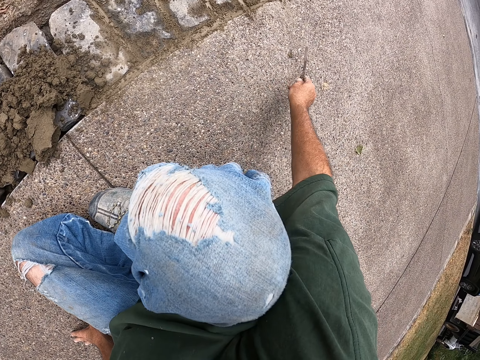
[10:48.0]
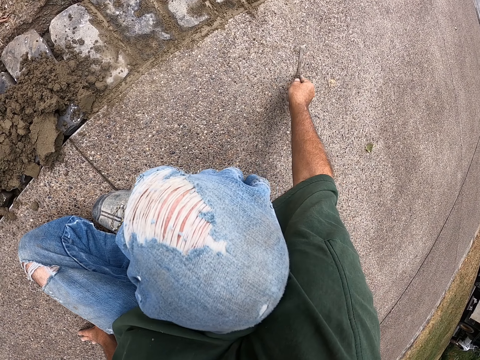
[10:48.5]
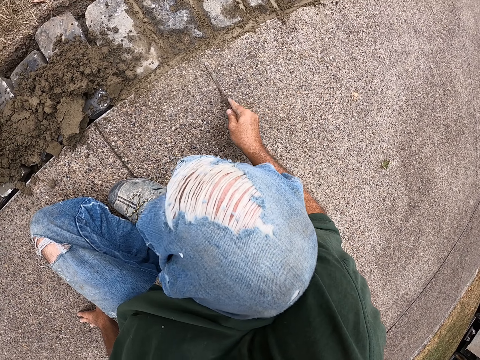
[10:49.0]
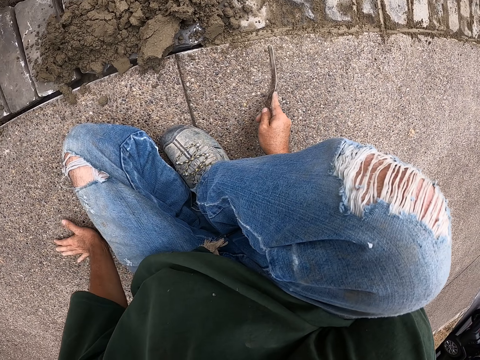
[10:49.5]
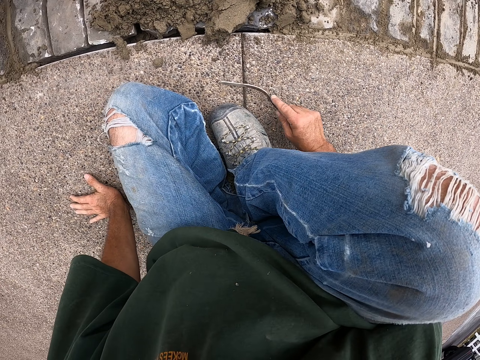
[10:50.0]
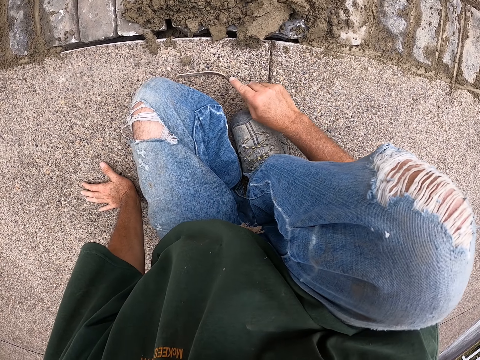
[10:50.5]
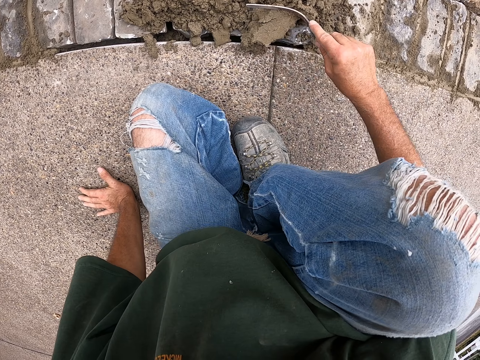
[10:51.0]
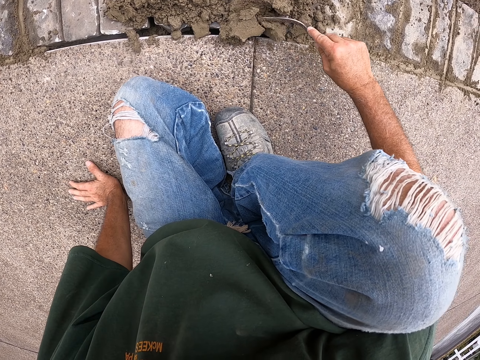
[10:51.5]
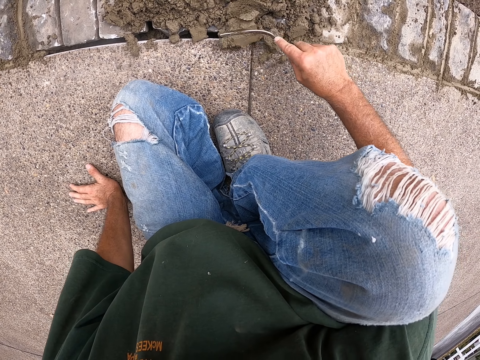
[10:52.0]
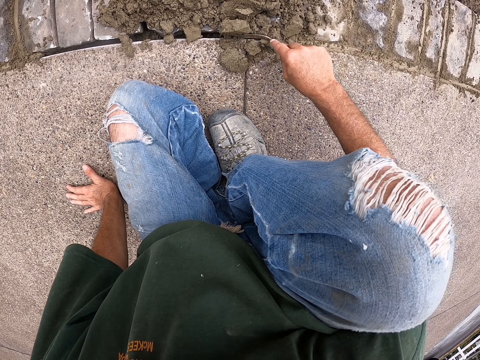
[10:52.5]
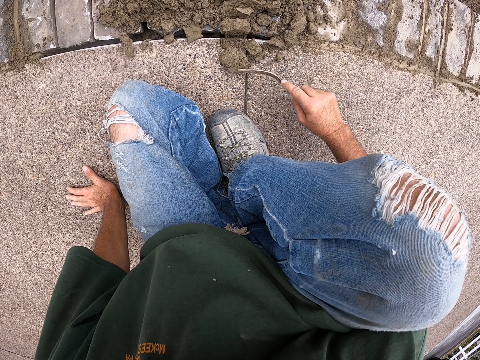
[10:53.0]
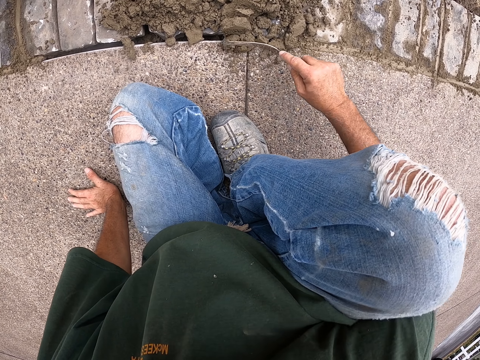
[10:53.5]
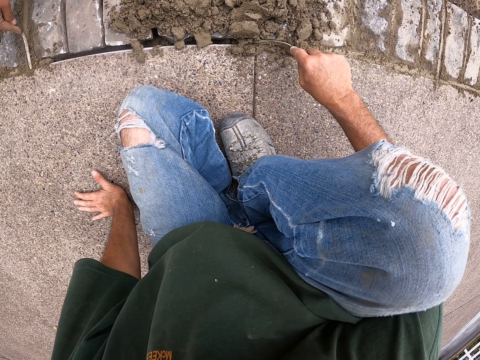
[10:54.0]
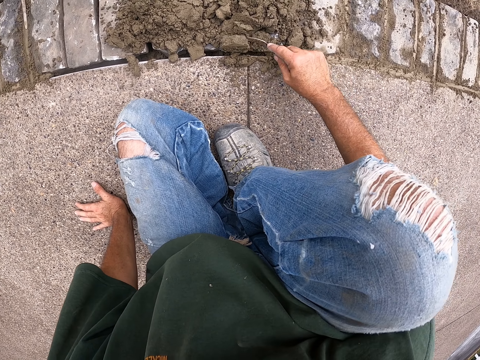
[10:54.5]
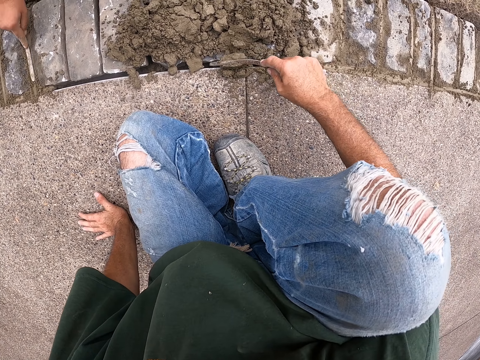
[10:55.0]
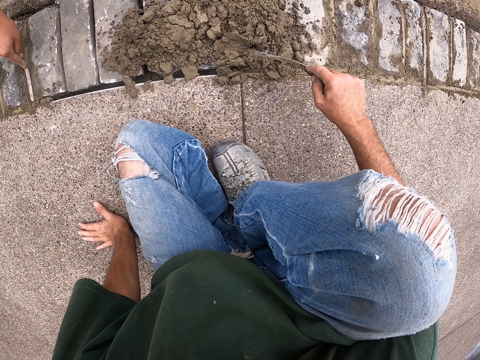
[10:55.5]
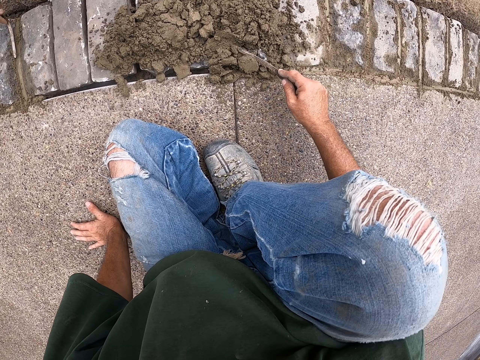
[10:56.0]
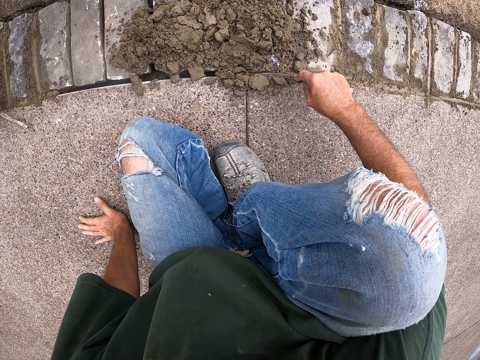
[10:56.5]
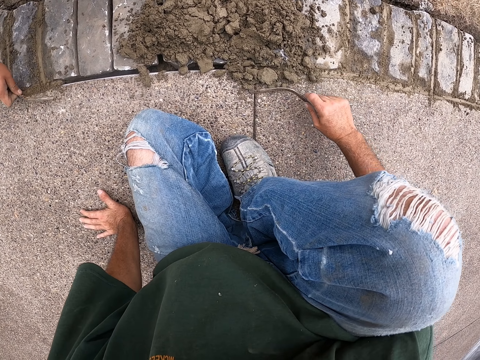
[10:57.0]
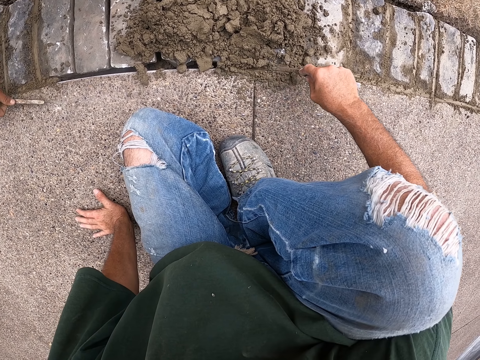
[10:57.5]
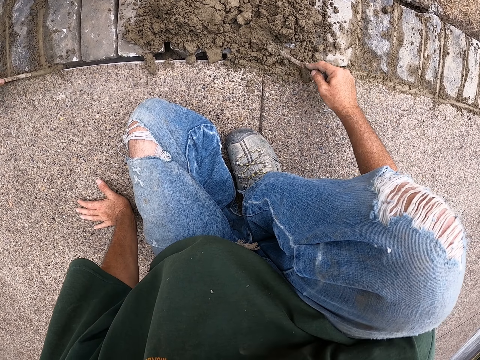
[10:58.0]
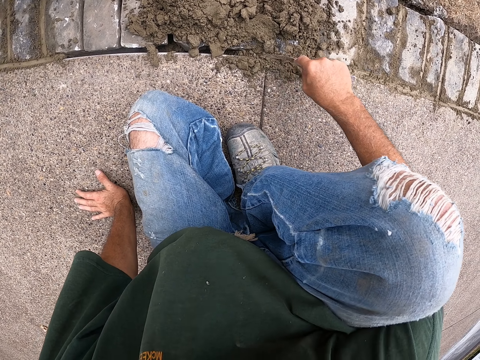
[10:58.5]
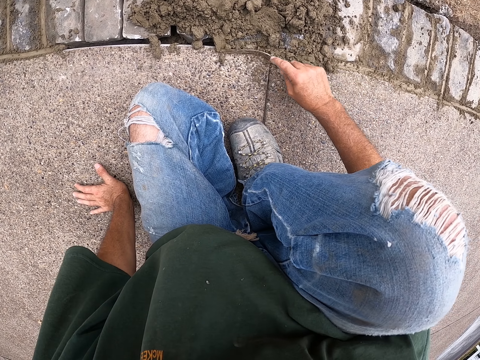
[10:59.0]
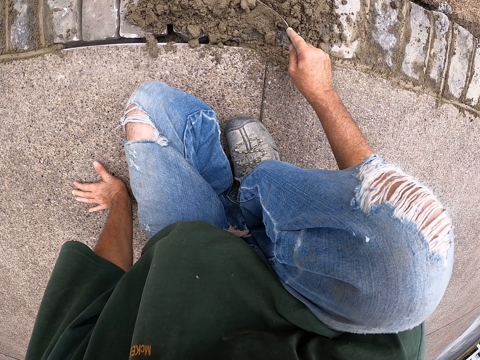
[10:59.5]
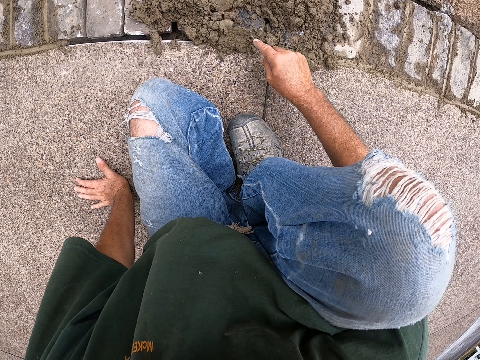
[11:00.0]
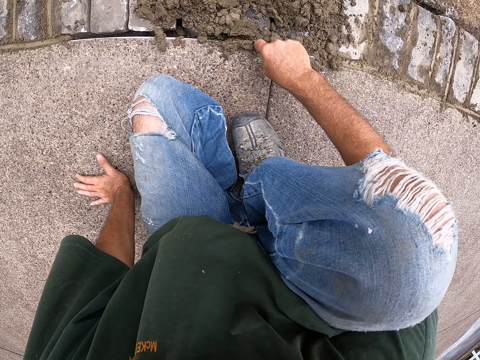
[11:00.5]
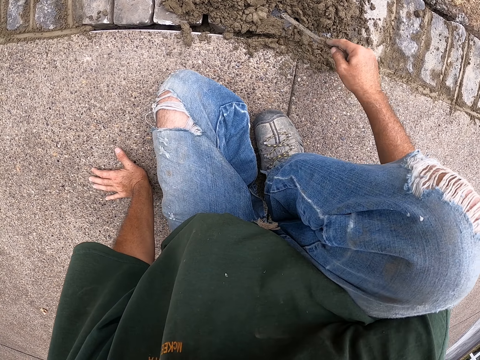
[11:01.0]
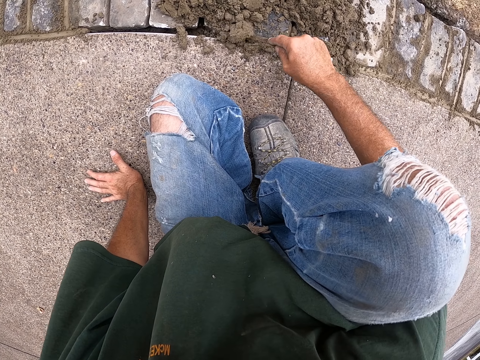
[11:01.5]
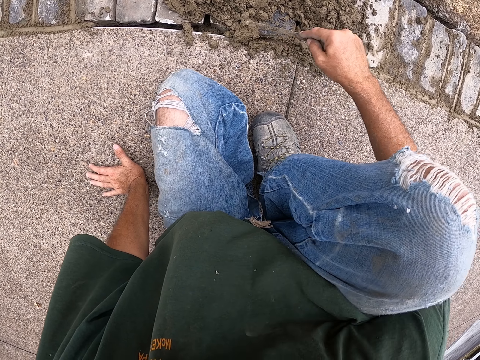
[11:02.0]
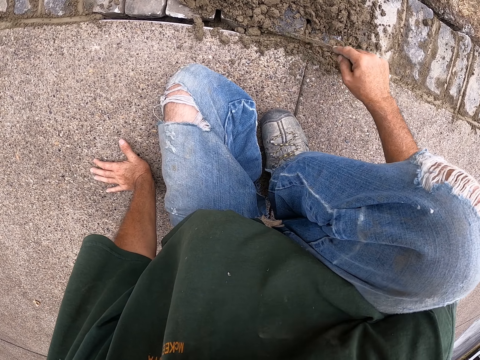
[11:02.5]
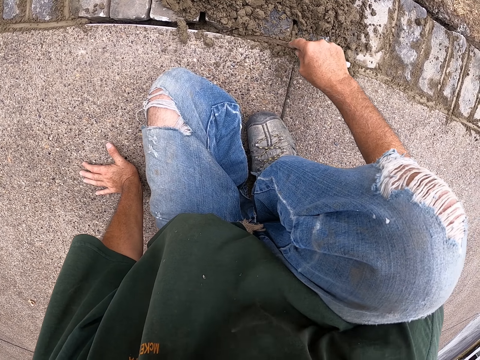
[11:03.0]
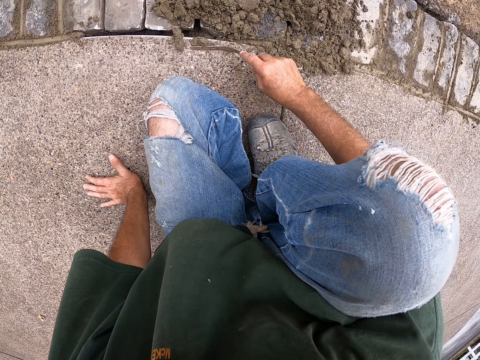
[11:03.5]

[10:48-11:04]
The camera wearer cements the bricks with a joint filler. They gather cement on the bricks. A man cements the bricks with a joint filler. The camera wearer cements the bricks with the joint filler.

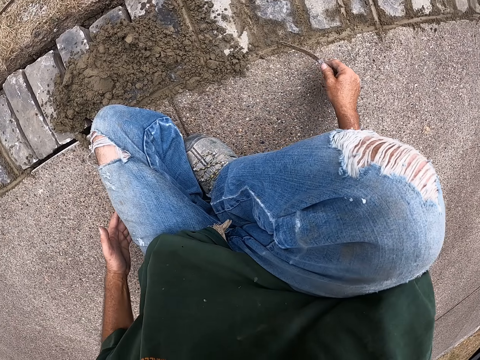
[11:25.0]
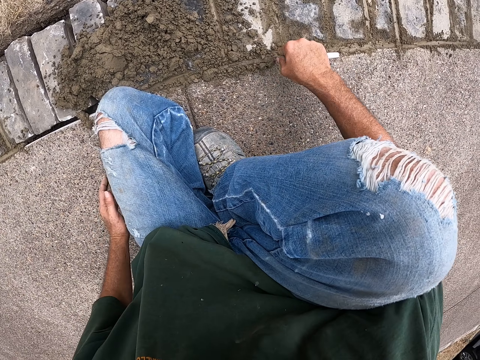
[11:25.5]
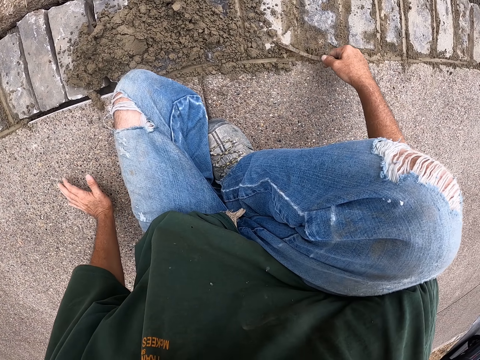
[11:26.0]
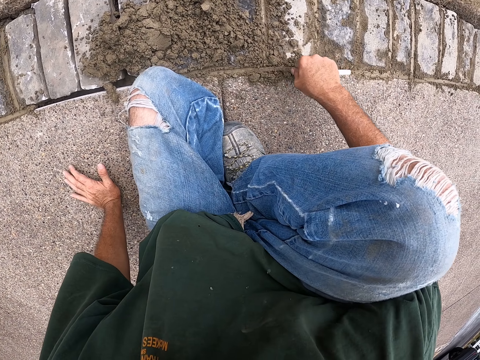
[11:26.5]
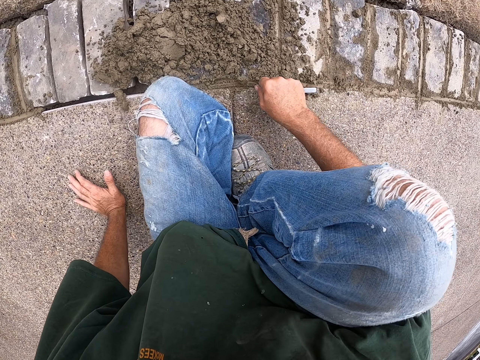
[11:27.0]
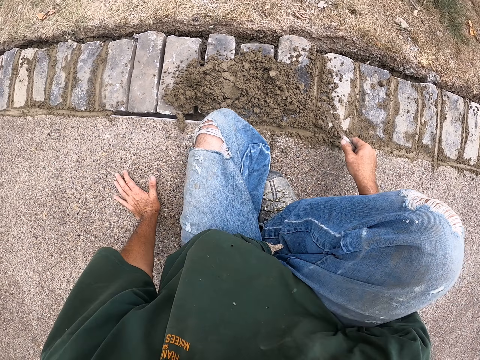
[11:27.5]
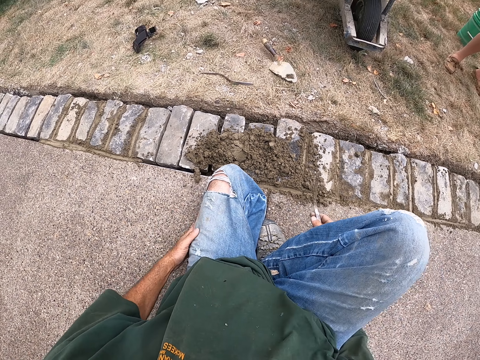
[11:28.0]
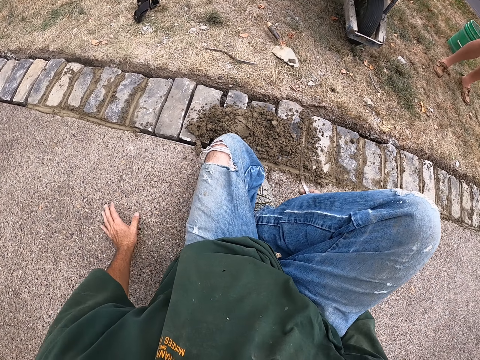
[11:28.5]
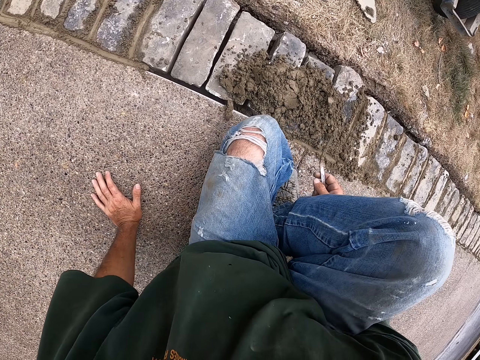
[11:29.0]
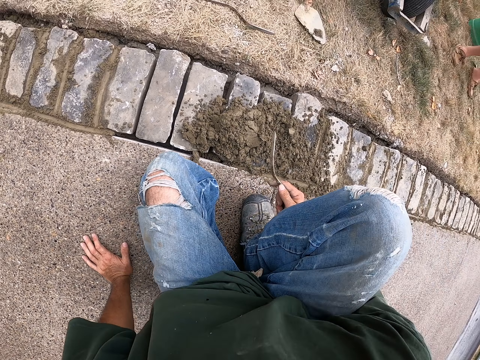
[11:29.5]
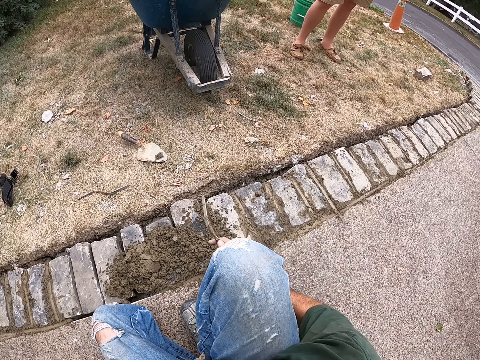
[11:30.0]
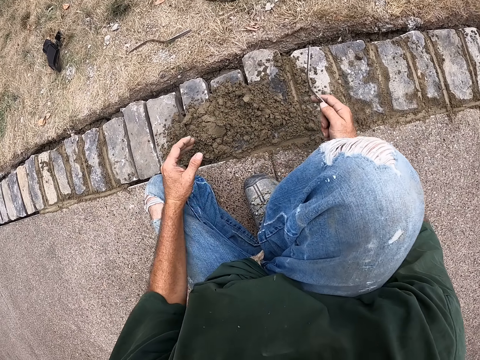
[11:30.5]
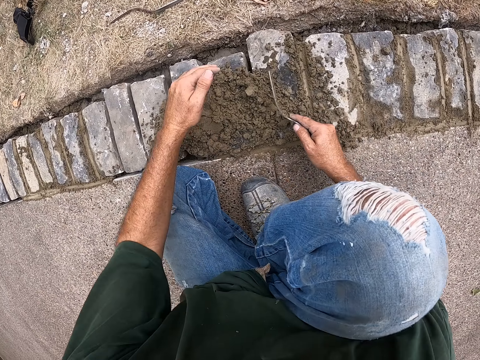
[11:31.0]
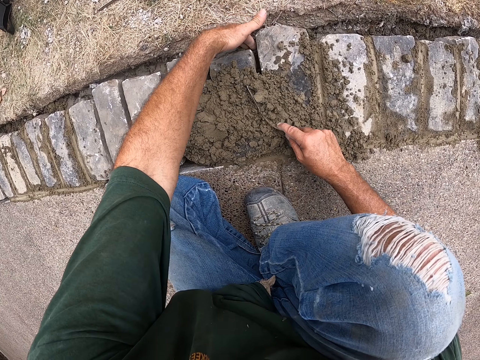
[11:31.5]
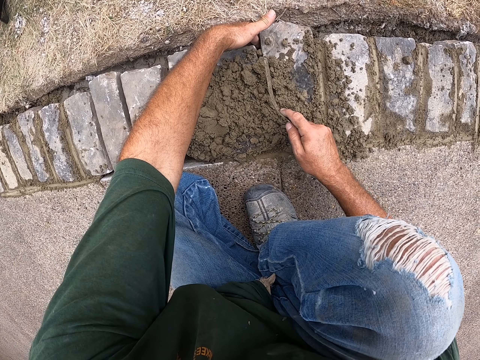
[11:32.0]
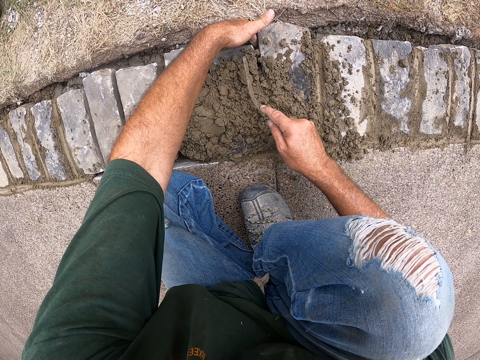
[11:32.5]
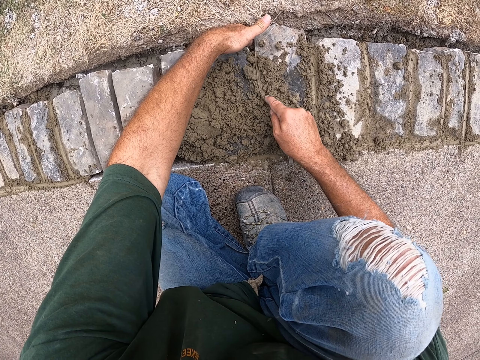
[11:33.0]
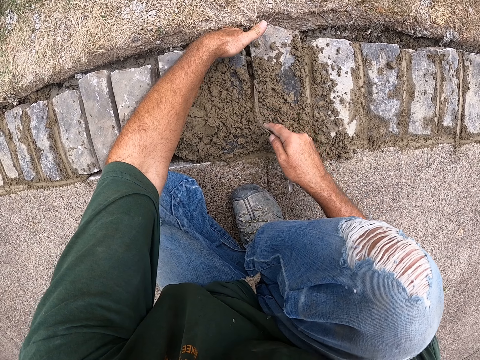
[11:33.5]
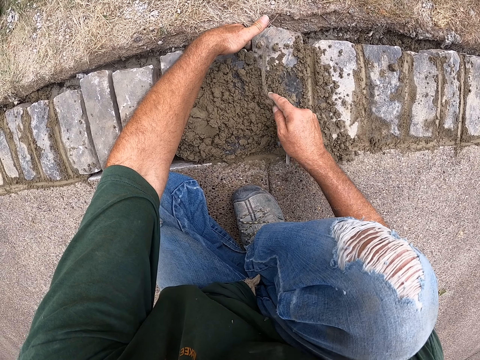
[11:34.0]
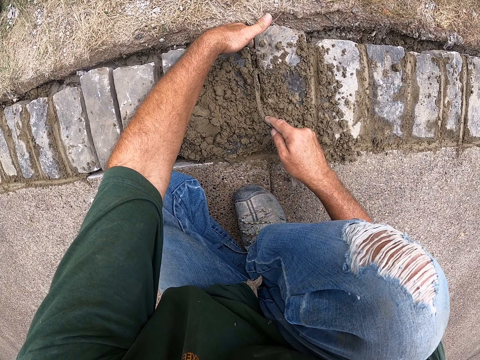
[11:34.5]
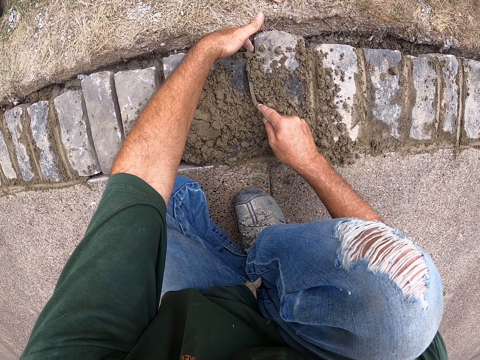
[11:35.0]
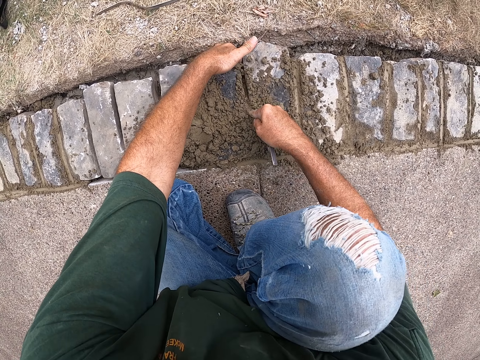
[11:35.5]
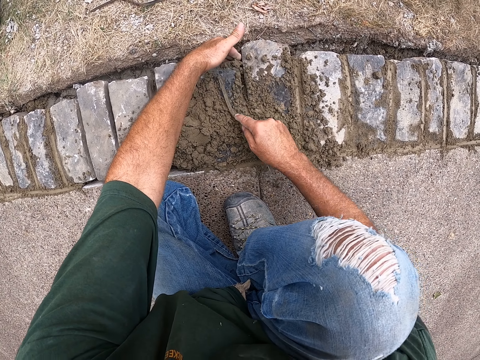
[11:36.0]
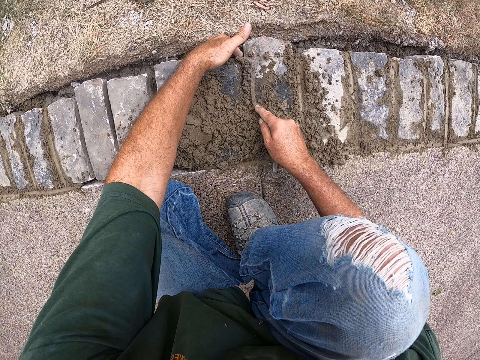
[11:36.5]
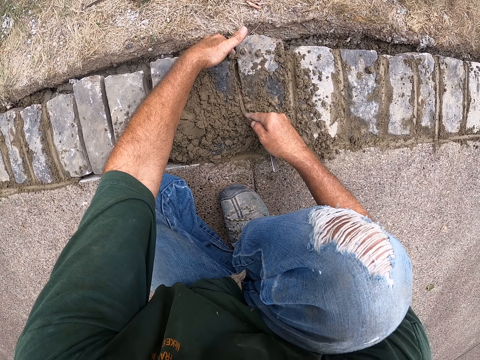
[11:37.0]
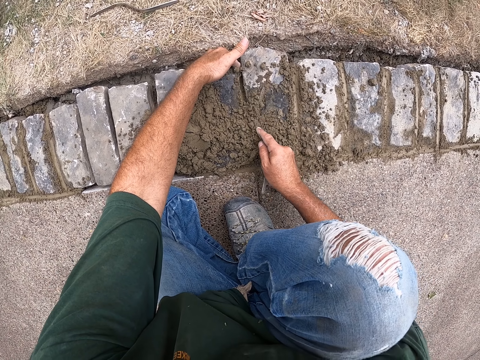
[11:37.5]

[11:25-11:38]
The camera wearer pulls a joint filler off the cement. He holds his leg. He cements the bricks with the joint filler. He holds the floor. He cements the bricks with the joint filler. He pulls his hand off the floor. He holds his leg. He pulls the joint filler off the cement. He holds the floor. He lifts the joint filler. He pulls his hand off the floor. He supports his hand on the leg. He pulls his hand off the leg. He holds a brick. He cements the bricks with the joint filler.
